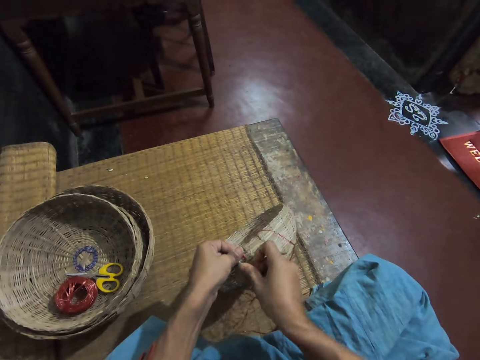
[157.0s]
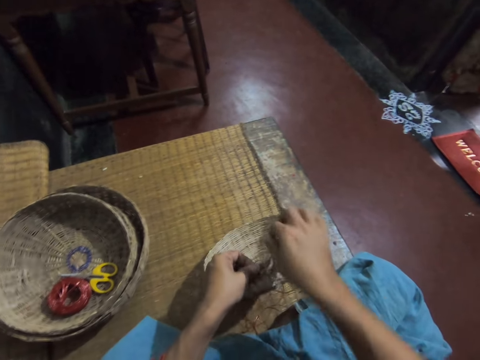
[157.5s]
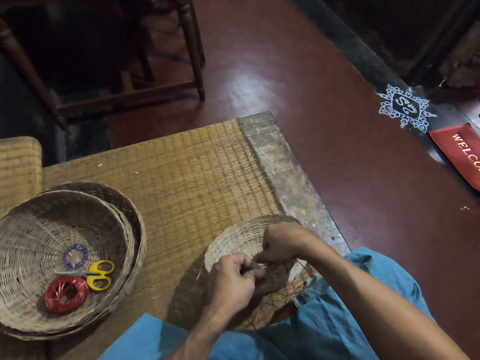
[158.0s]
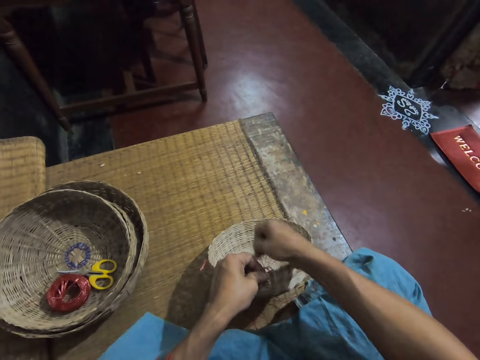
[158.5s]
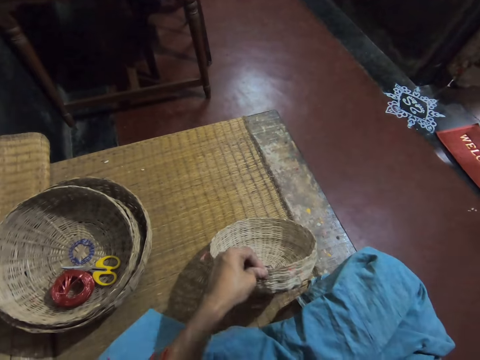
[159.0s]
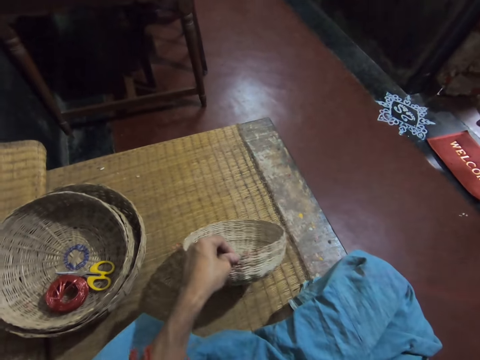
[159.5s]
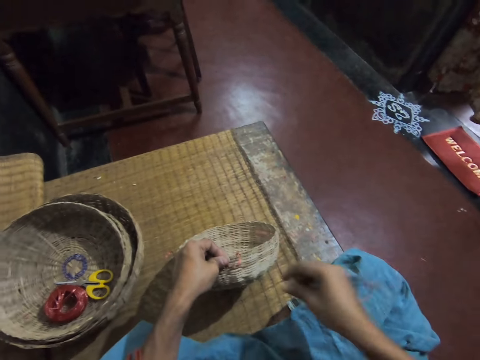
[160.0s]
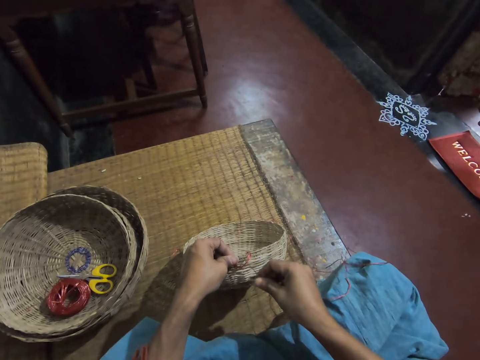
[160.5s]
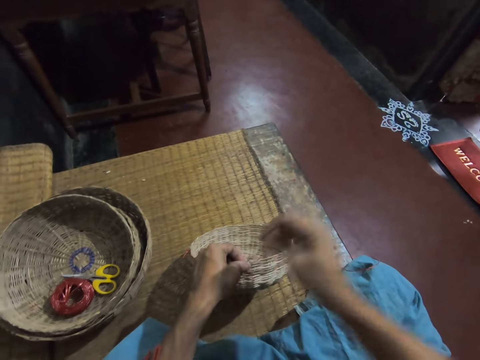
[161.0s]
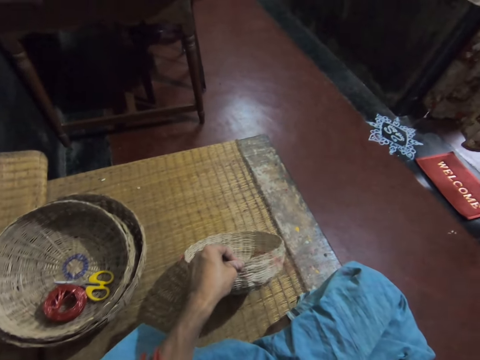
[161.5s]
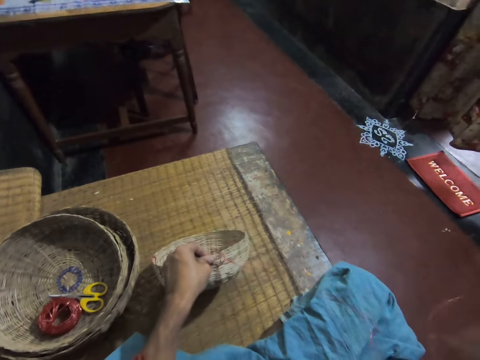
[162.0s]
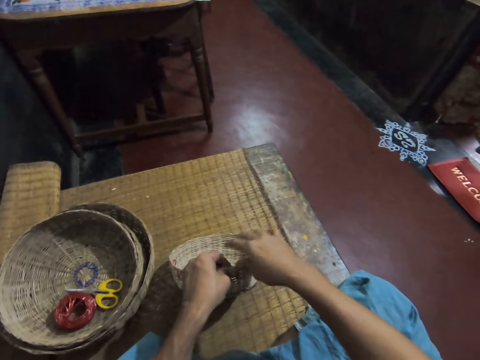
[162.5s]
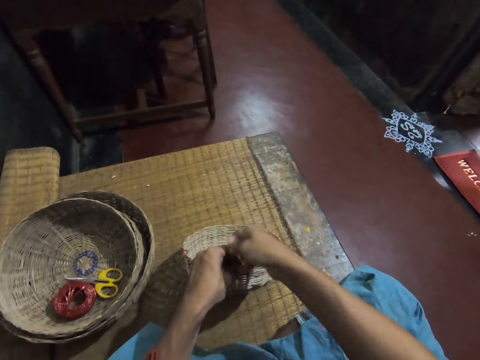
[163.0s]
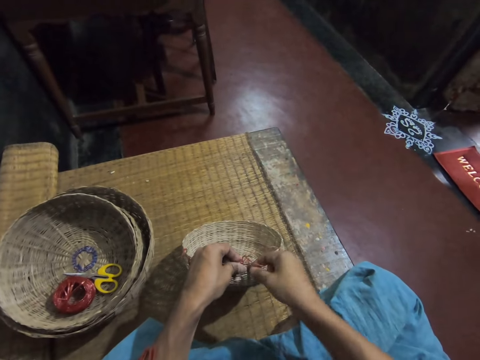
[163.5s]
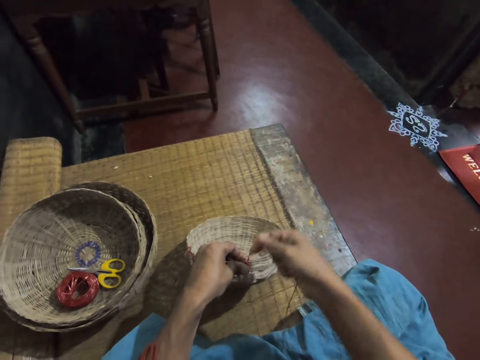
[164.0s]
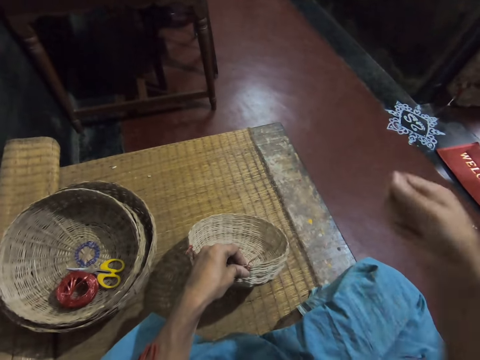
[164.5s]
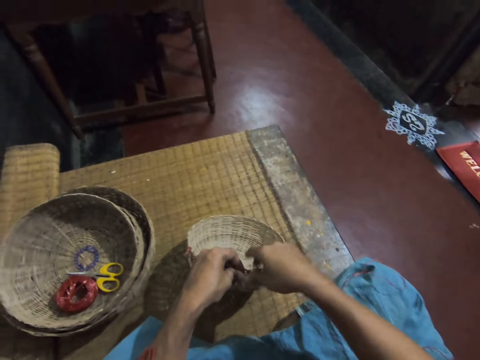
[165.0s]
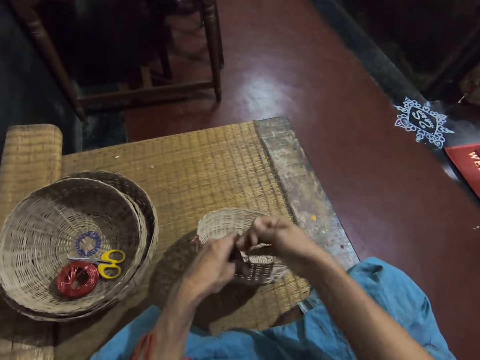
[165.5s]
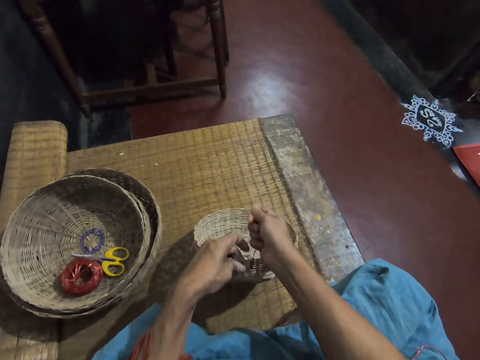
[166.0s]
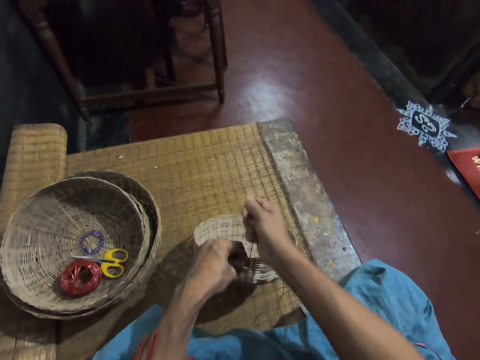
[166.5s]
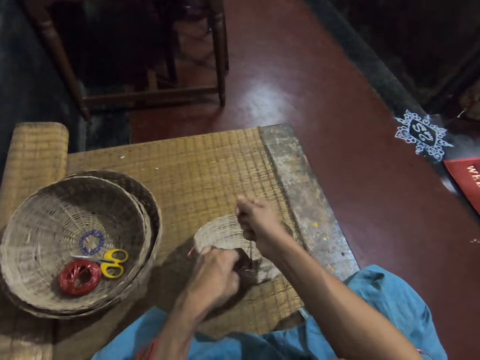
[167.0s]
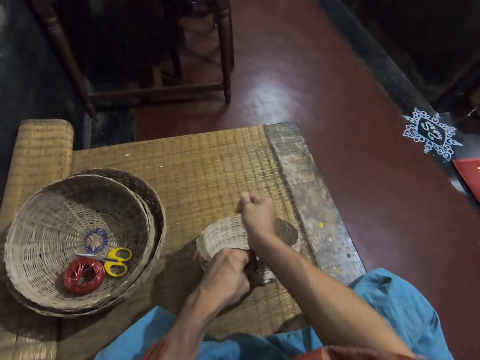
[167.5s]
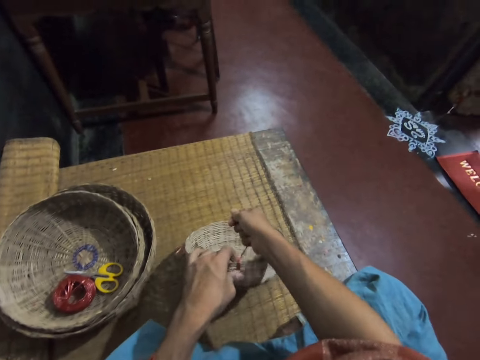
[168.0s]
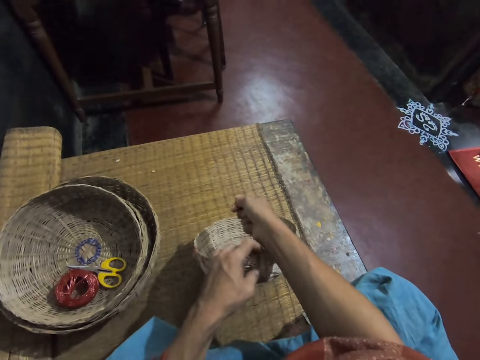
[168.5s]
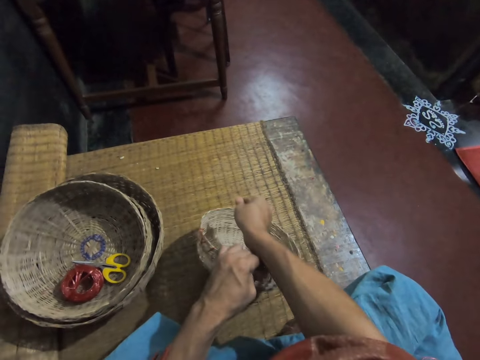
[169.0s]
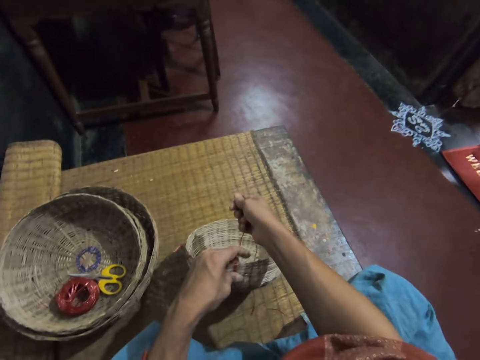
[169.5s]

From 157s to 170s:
The camera wearer sews a rope on the weaving reed basket with a needle. They insert the needle in the basket. They pull a thread. They pull the thread again. They tighten the rope on the weaving reed basket.

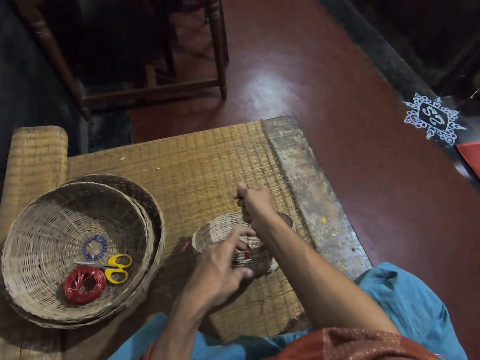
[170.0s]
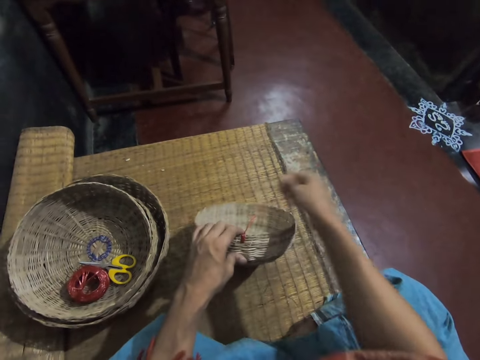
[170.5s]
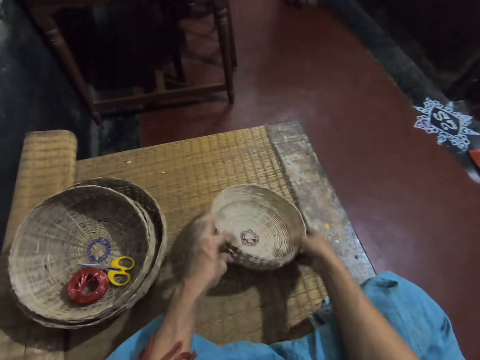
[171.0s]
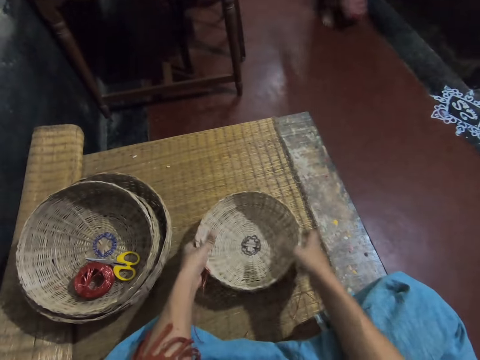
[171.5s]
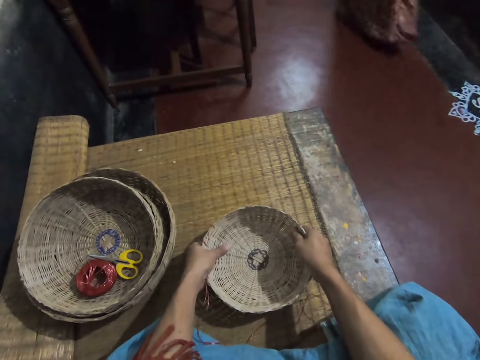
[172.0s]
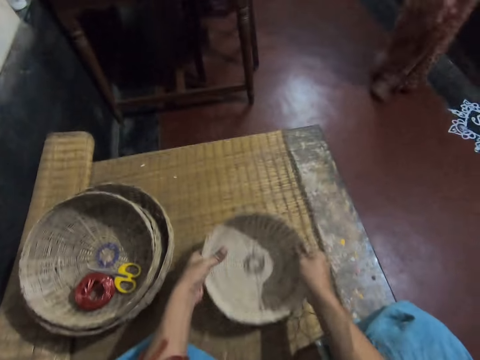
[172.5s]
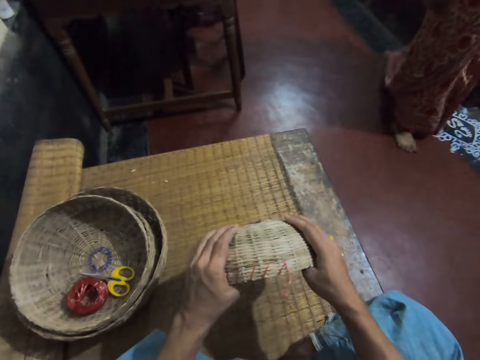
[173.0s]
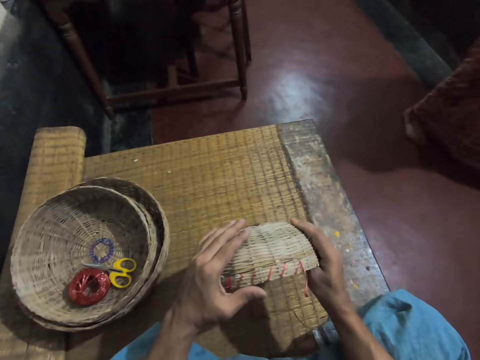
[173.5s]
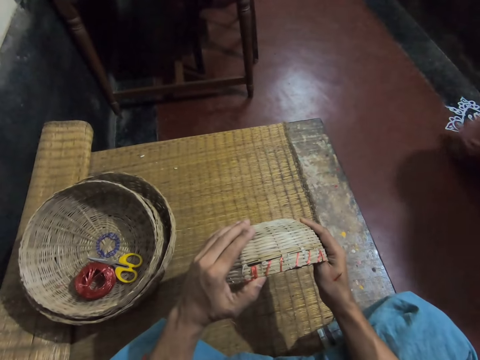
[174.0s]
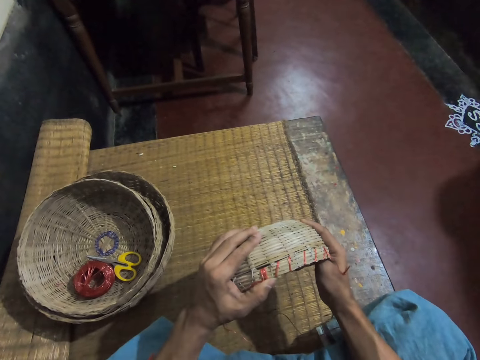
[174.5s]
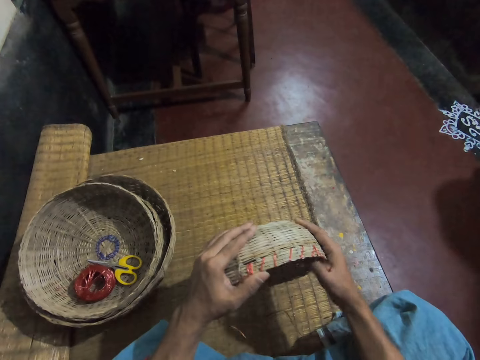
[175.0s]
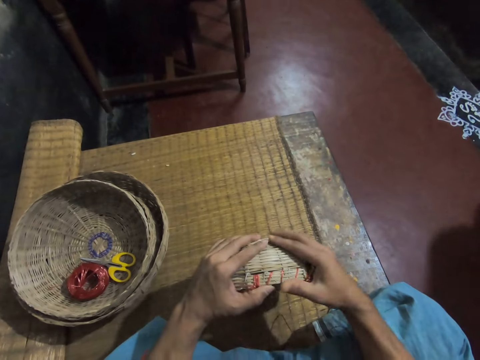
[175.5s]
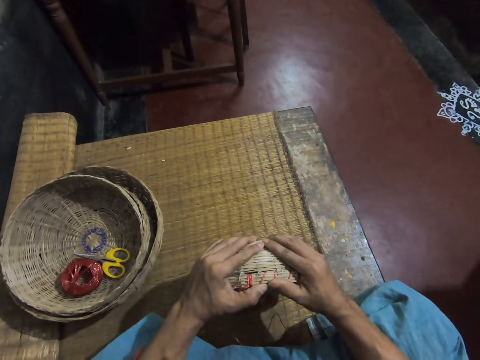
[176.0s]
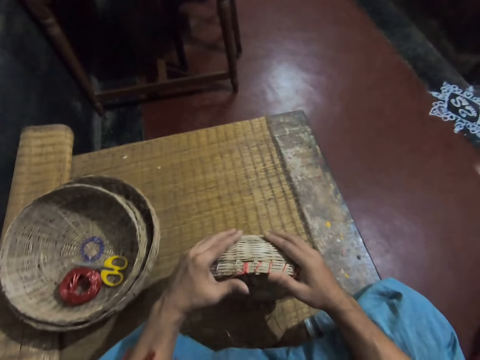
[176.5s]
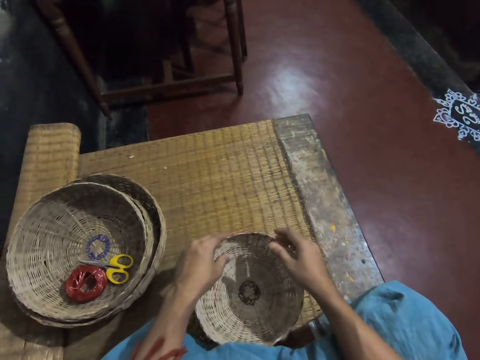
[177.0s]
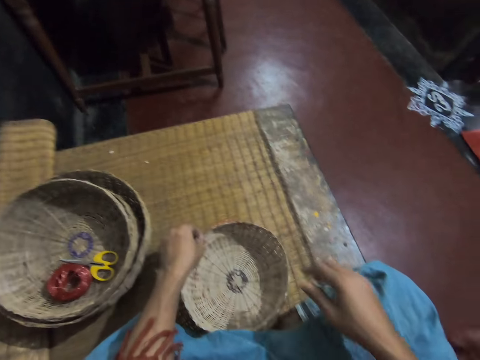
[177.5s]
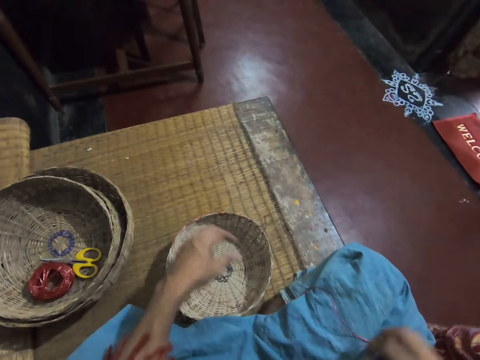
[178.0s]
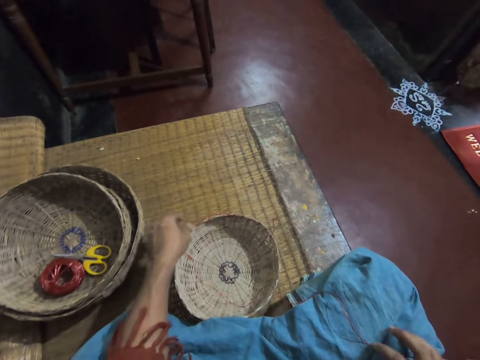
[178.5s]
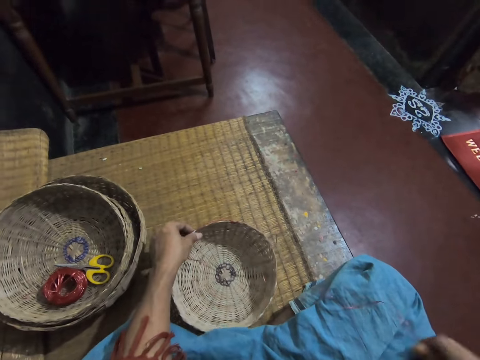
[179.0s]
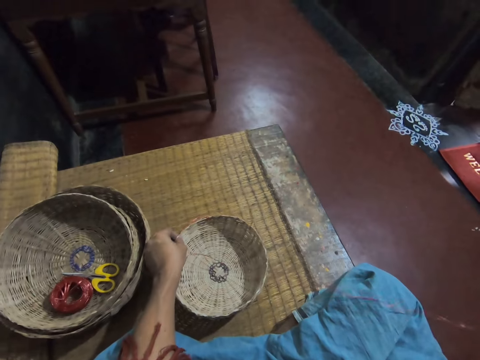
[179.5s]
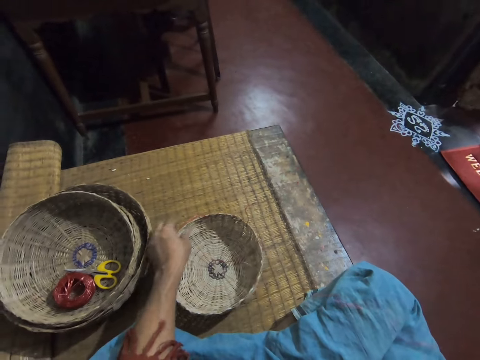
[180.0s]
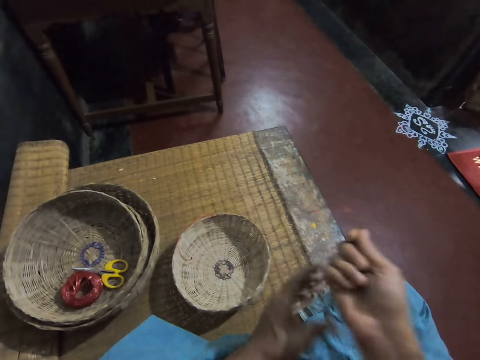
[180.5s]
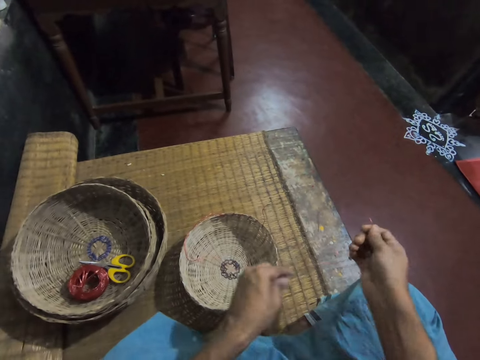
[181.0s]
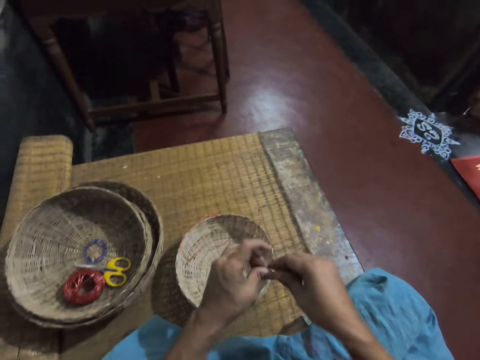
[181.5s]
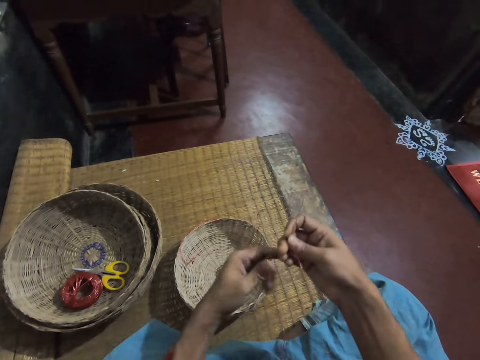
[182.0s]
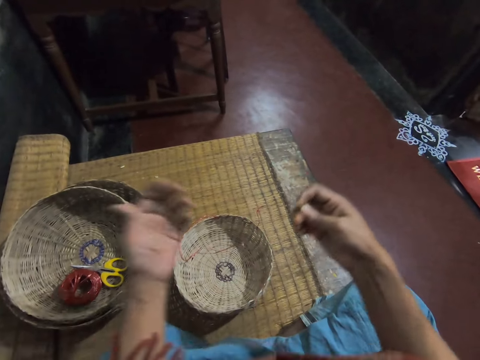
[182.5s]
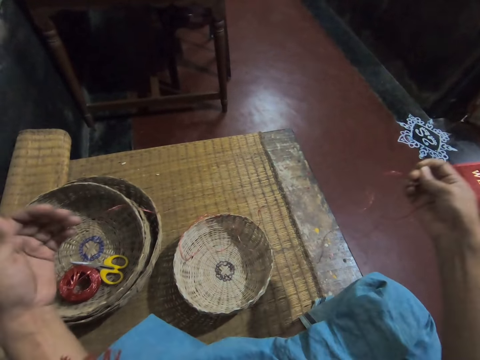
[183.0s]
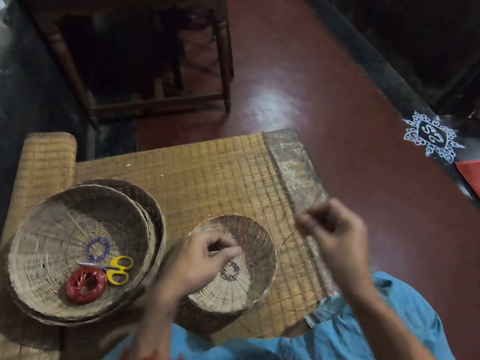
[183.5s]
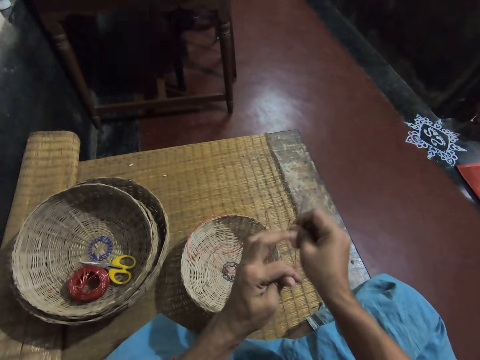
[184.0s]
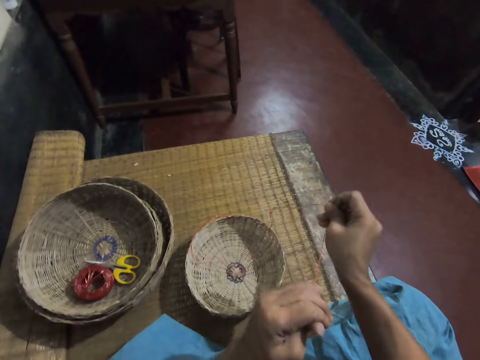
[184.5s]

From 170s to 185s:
The camera wearer lifts a basket. They drop the basket on the chair. They pick up a needle.
